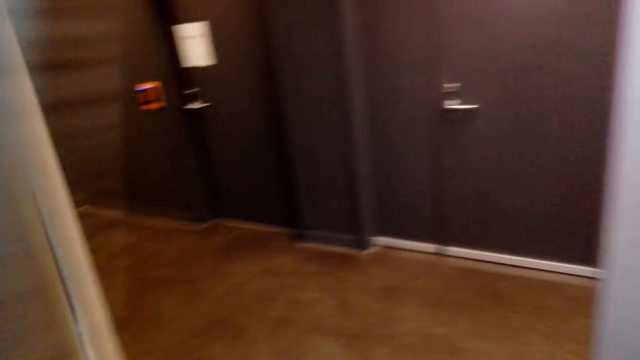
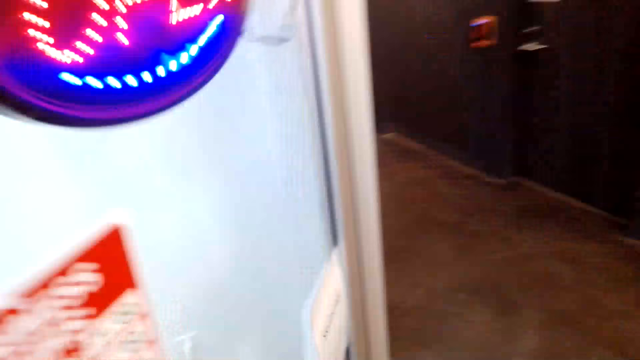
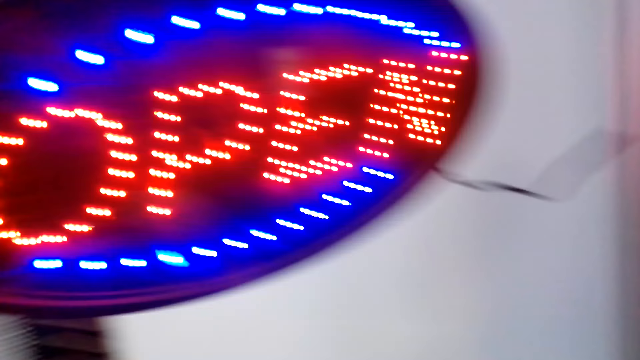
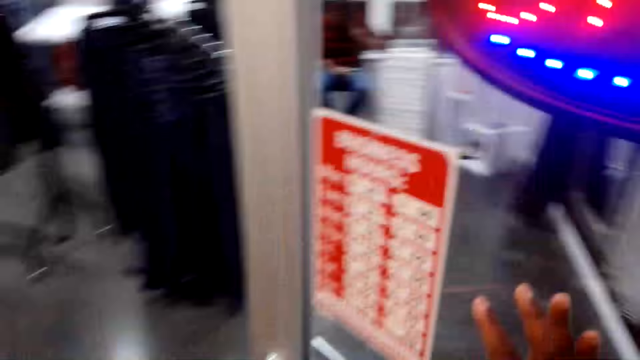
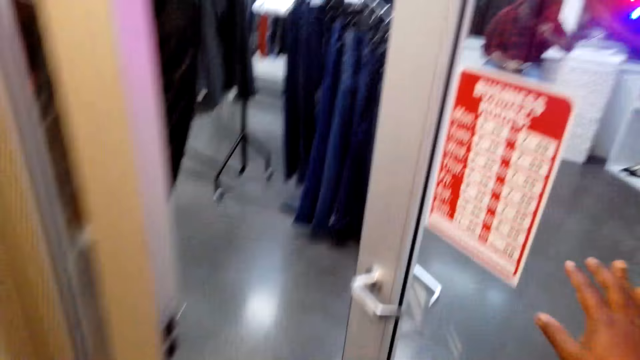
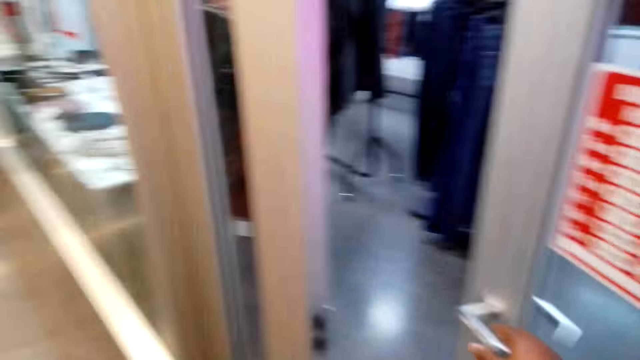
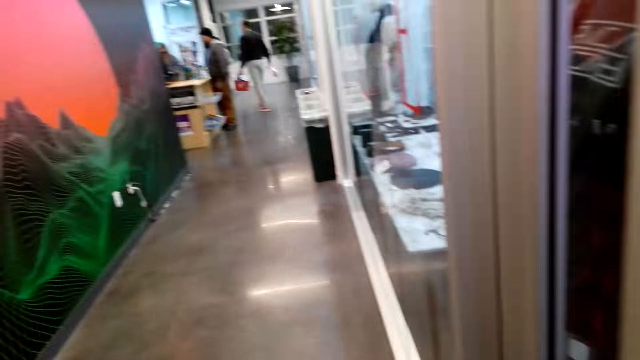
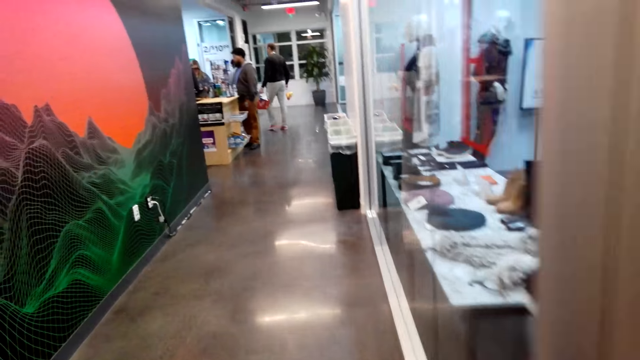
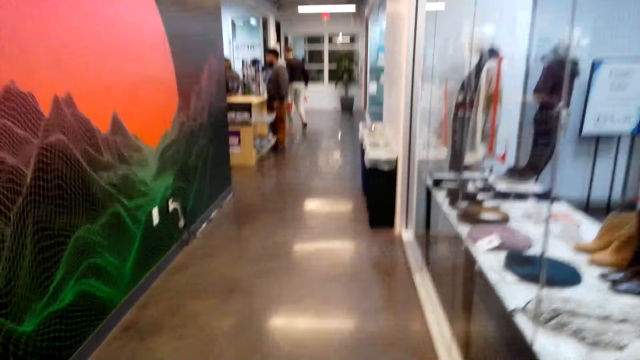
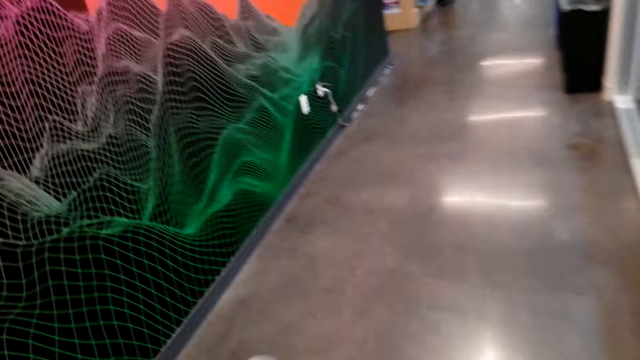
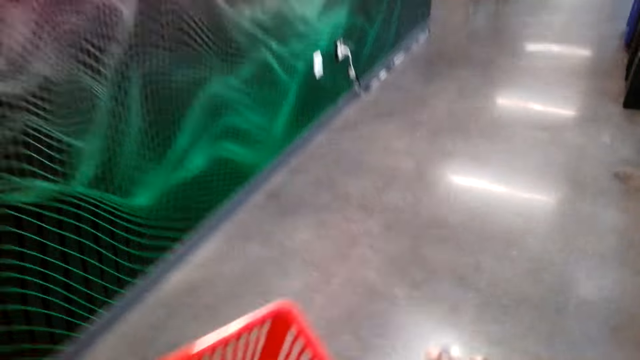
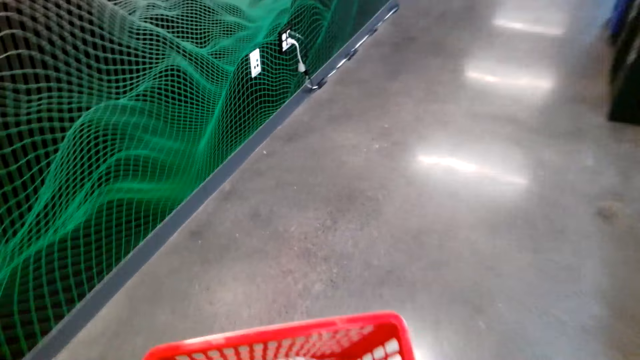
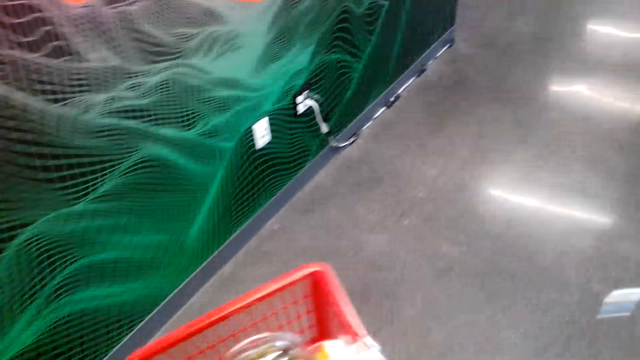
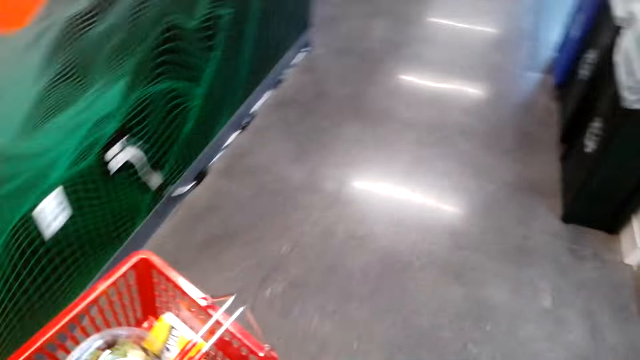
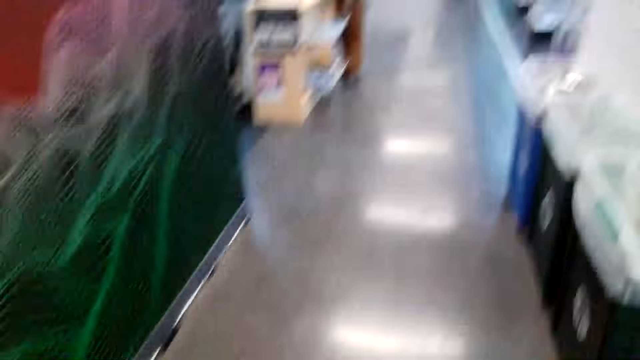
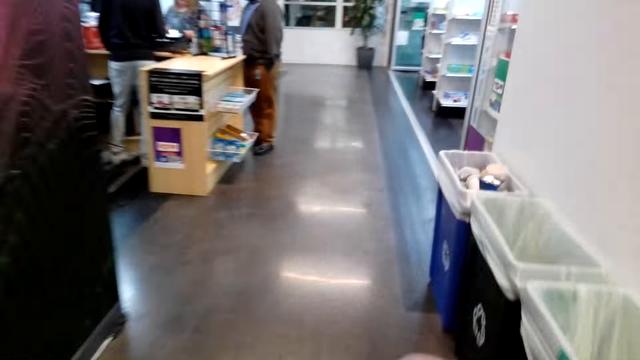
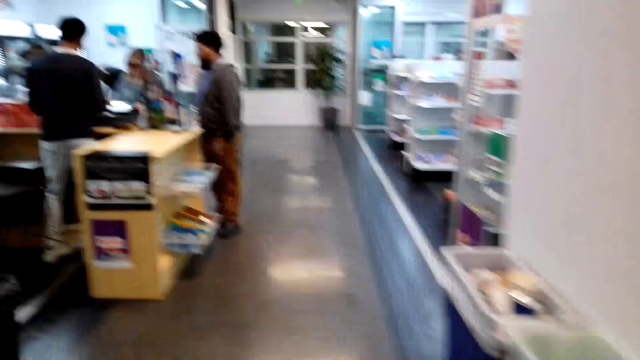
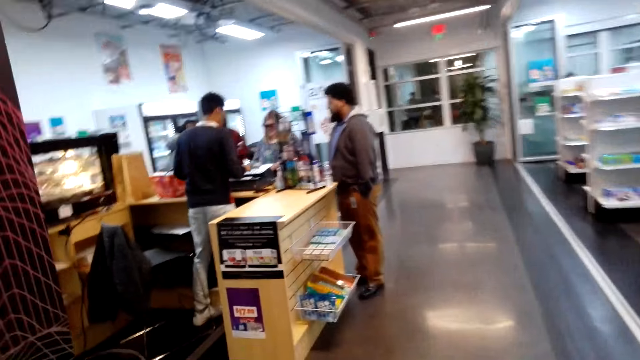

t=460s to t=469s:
The camera wearer walks out of the door. They hold the door with the right hand. They walk along in a corridor towards the supermarket.

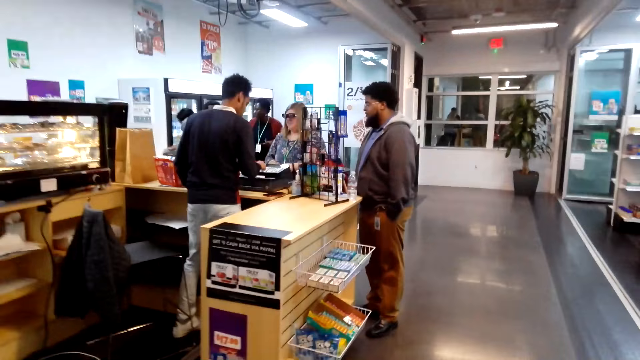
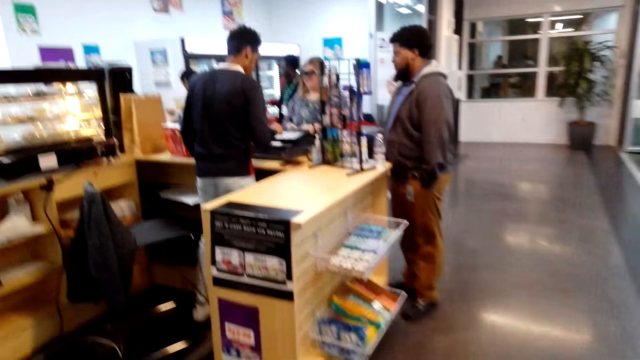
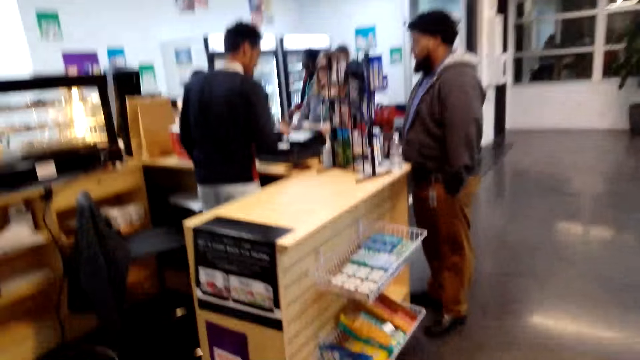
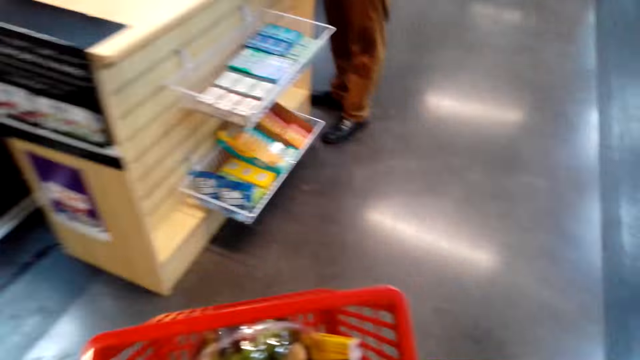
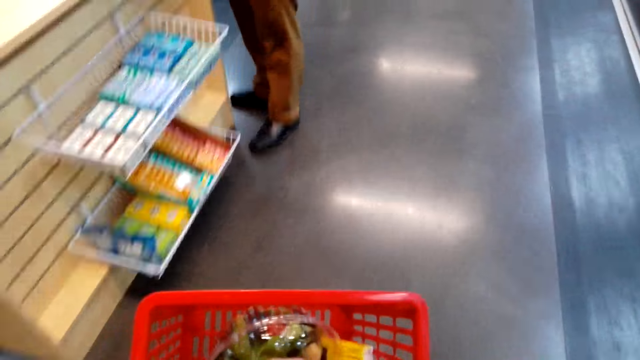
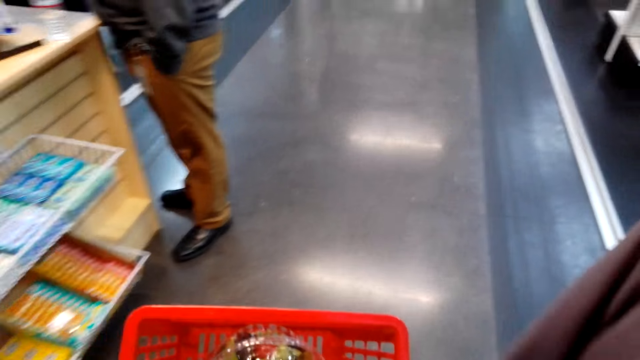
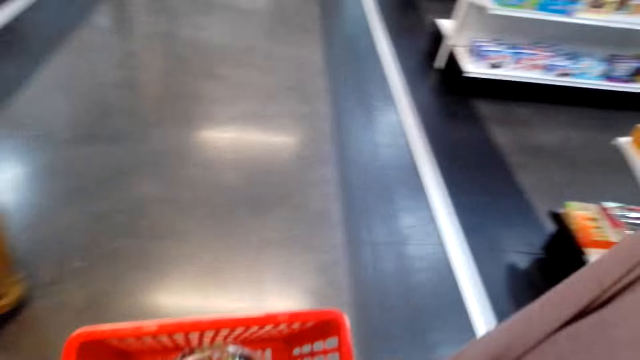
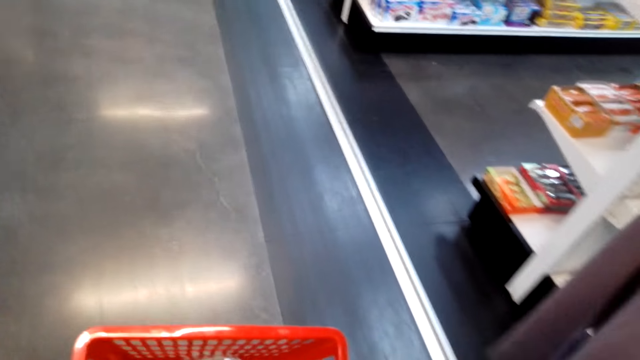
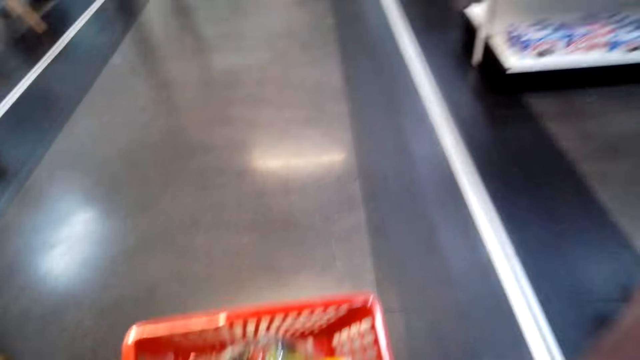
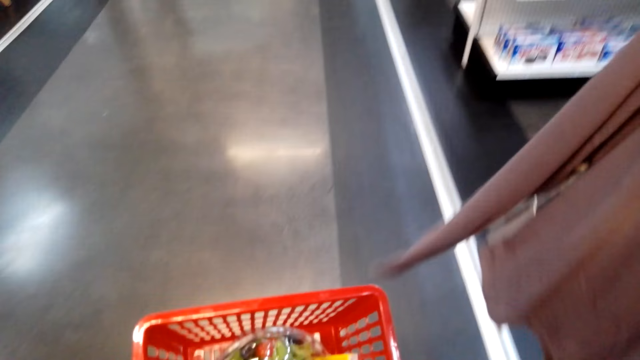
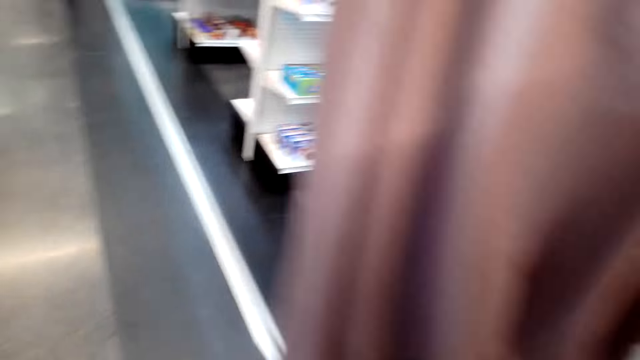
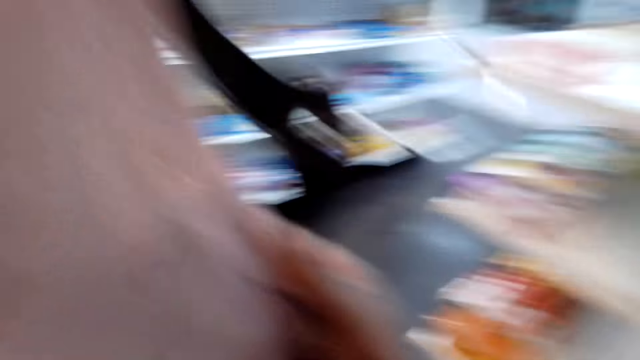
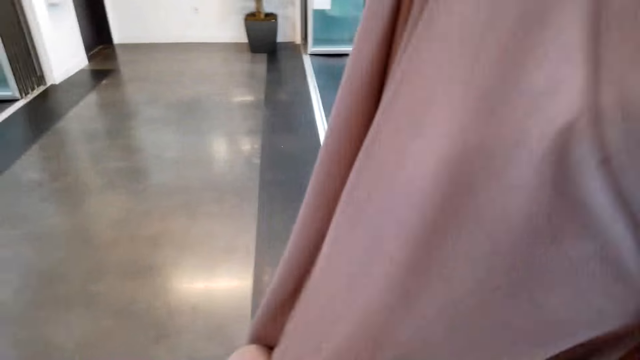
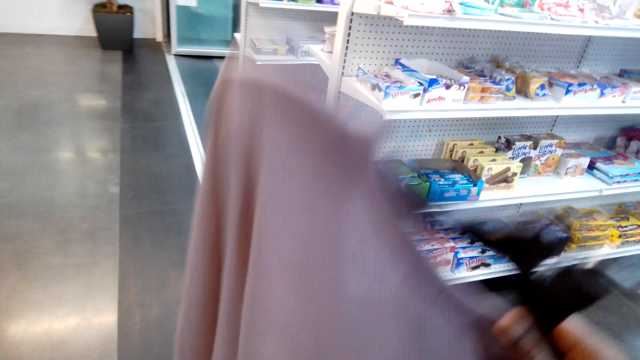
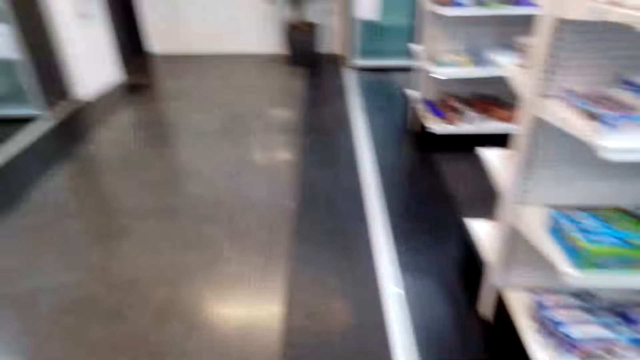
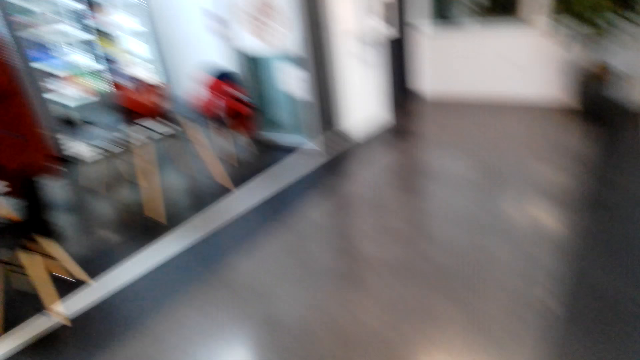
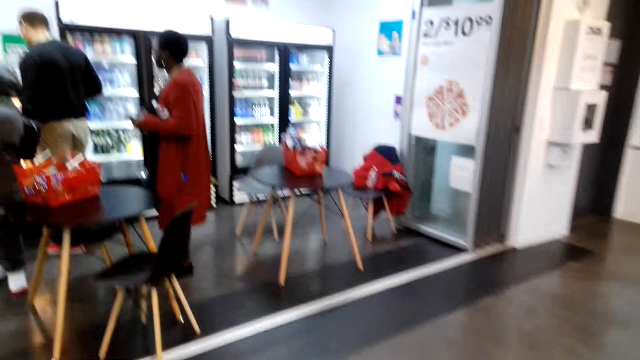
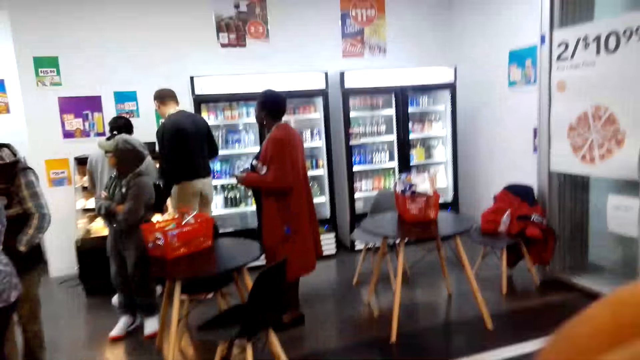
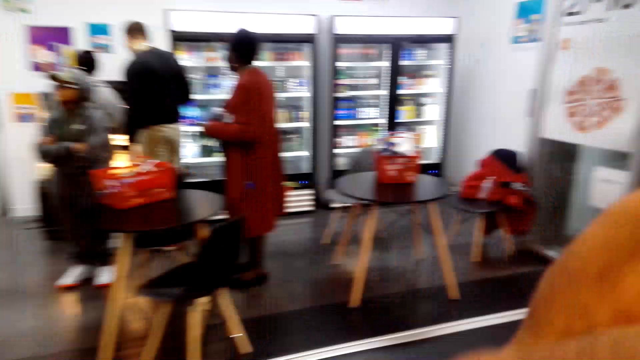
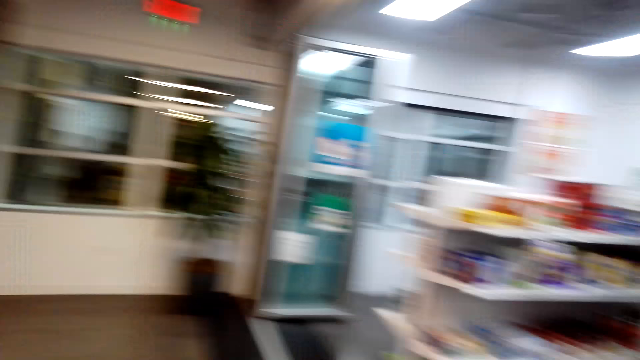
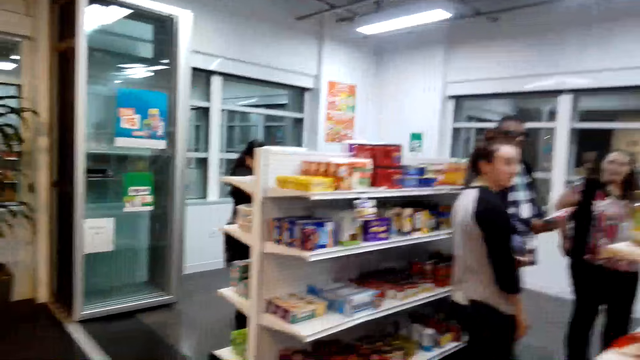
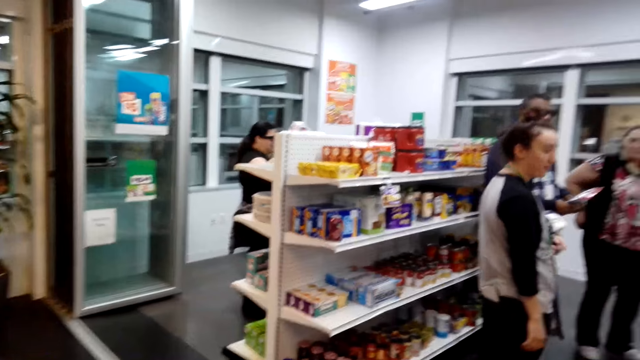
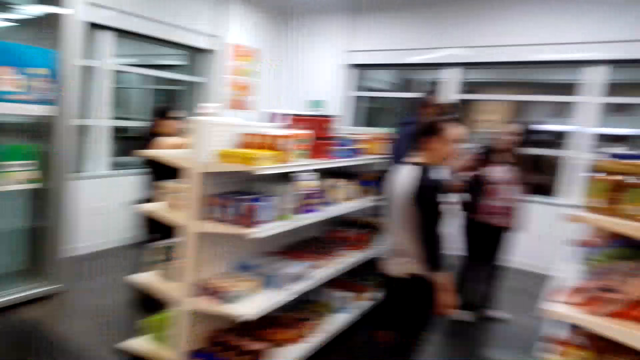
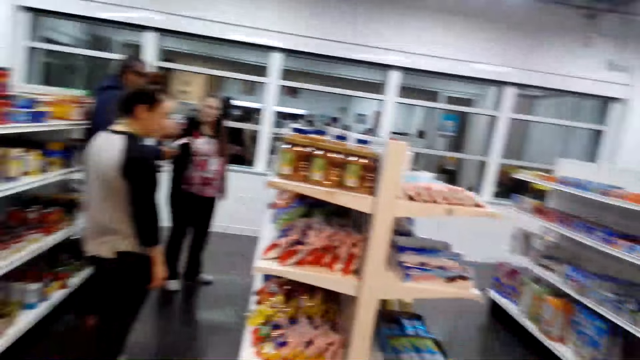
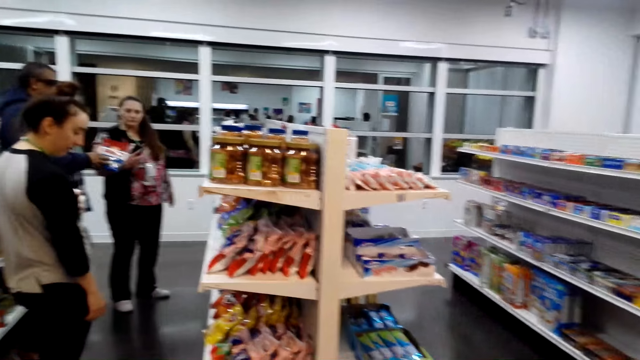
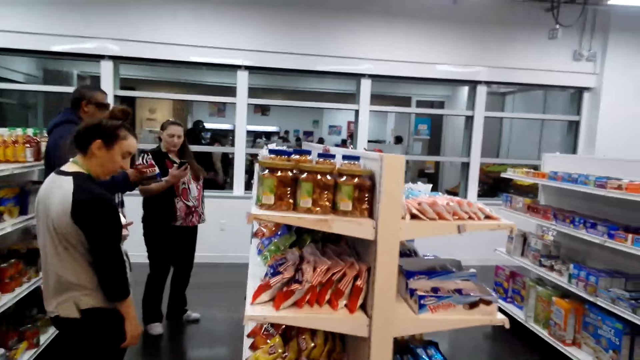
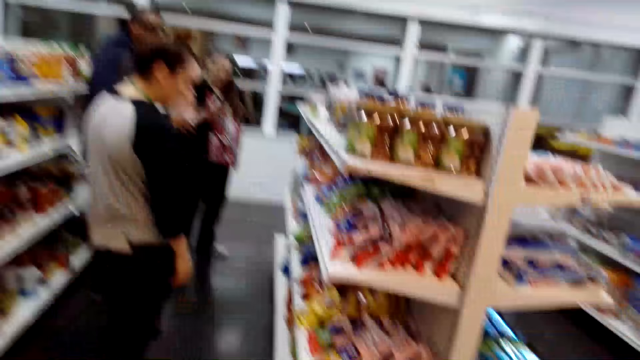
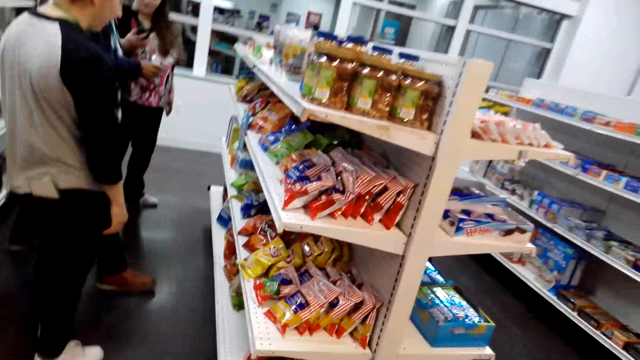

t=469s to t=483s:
The camera wearer adjusts the supermarket basket in the hand. They adjust the sweater. They put the clothes in the basket. They look around in the supermarket. They adjust the right hand. They walk around in the supermarket.
